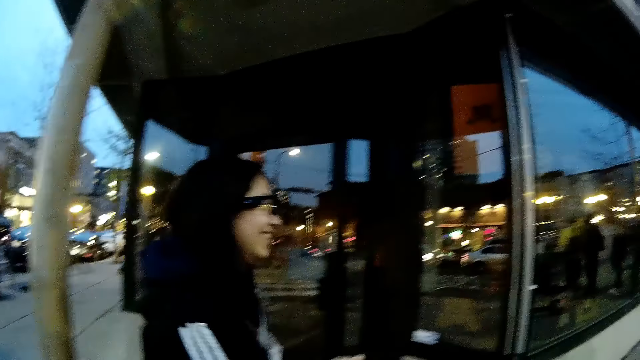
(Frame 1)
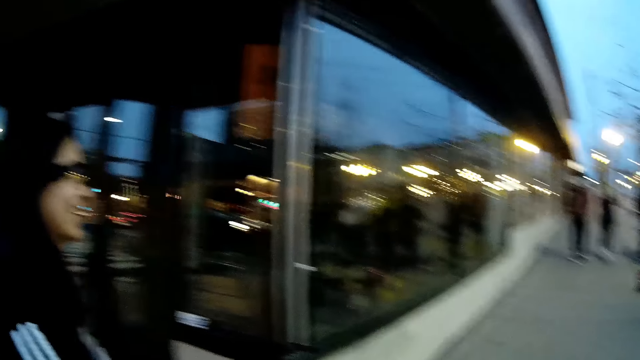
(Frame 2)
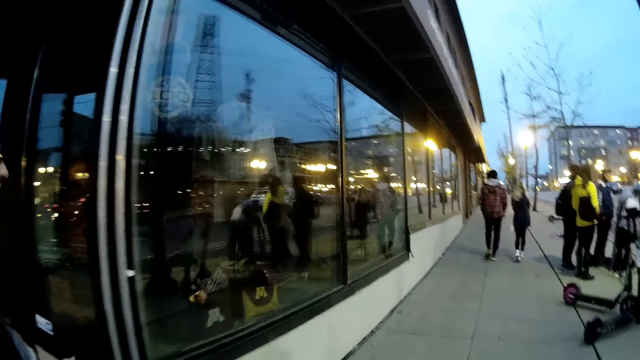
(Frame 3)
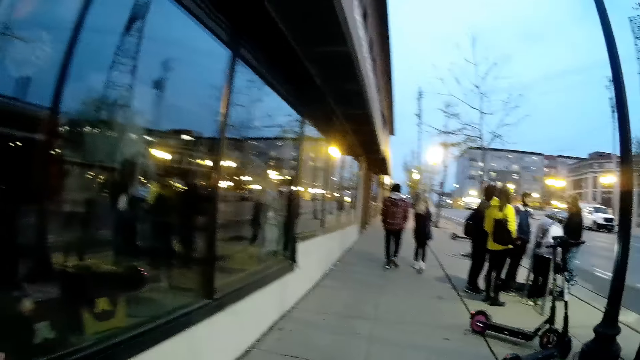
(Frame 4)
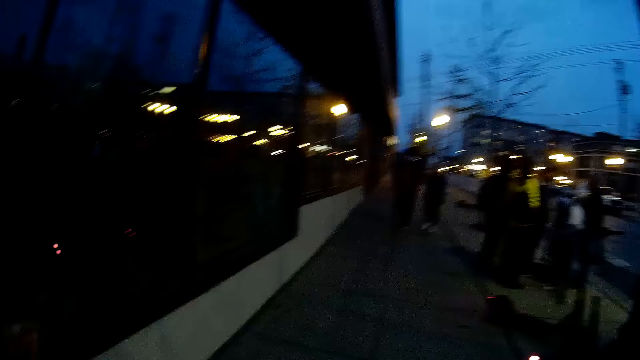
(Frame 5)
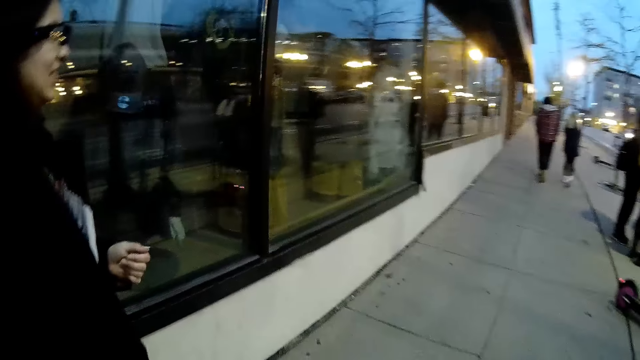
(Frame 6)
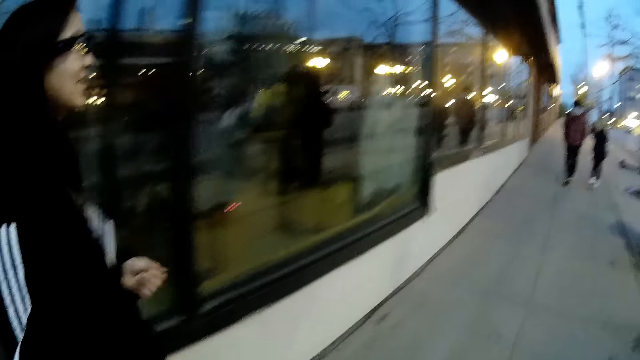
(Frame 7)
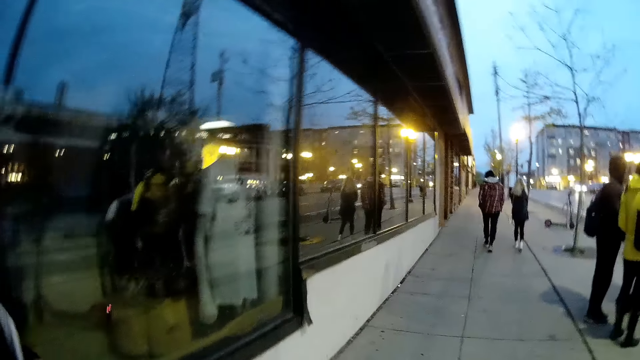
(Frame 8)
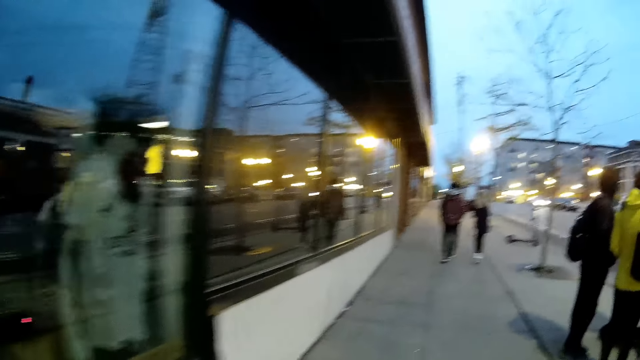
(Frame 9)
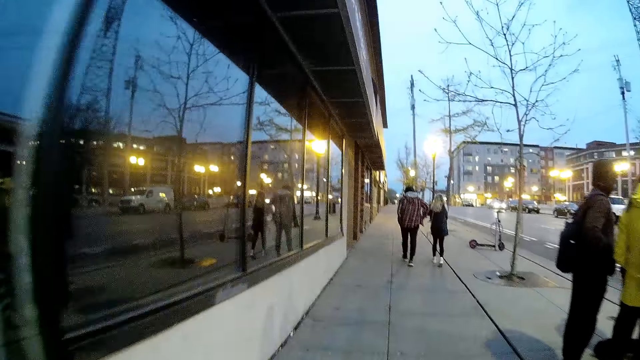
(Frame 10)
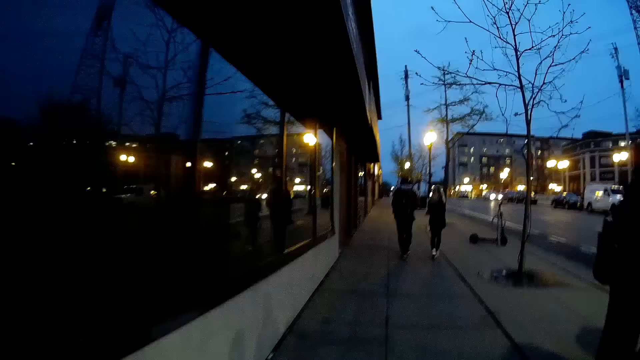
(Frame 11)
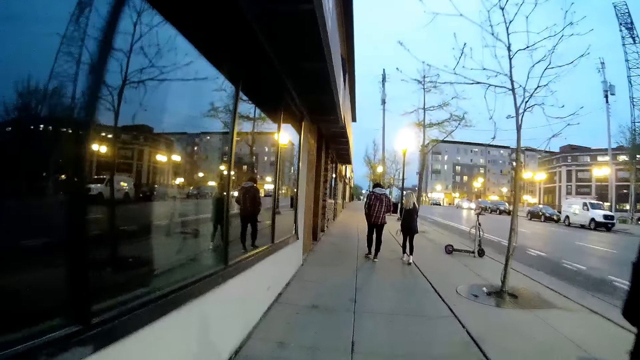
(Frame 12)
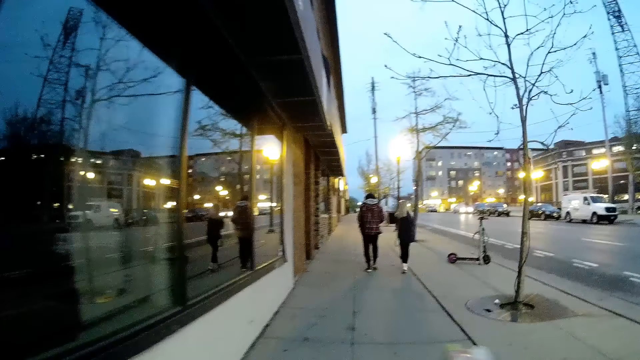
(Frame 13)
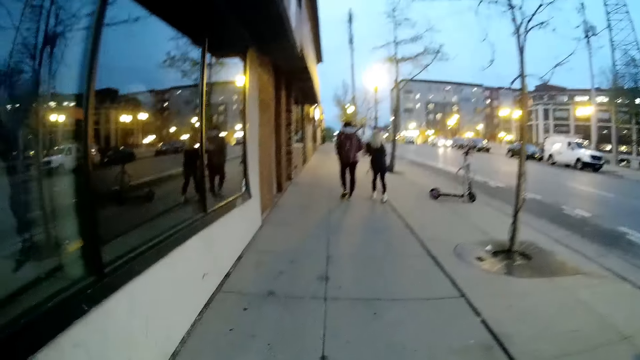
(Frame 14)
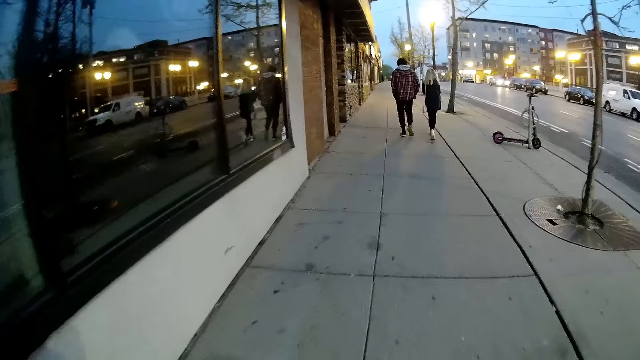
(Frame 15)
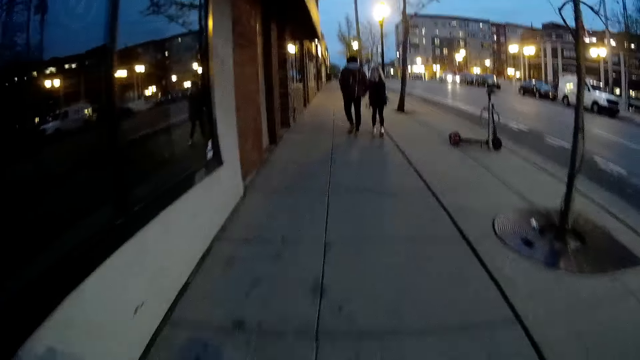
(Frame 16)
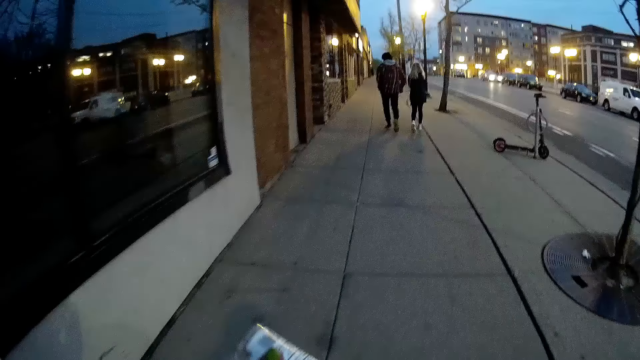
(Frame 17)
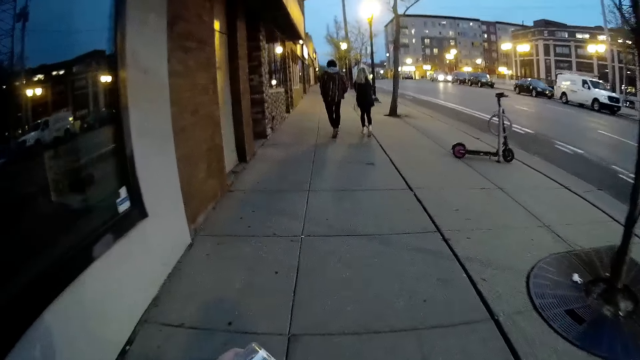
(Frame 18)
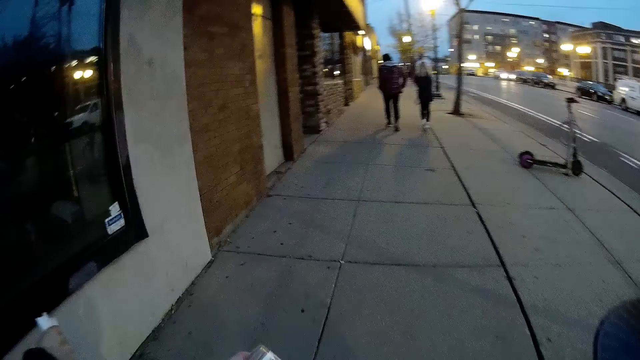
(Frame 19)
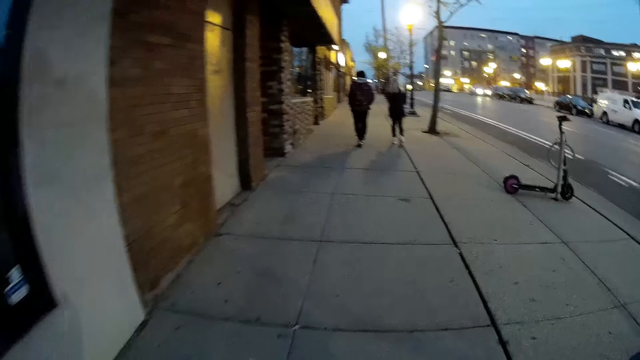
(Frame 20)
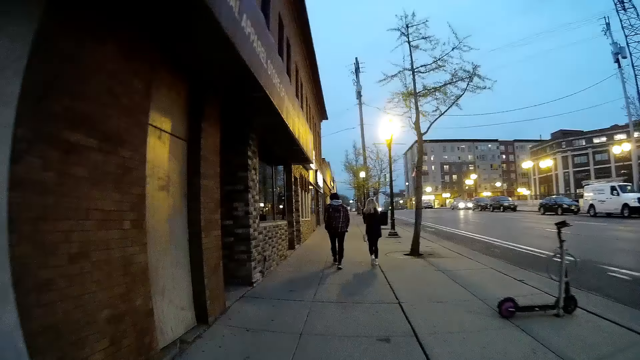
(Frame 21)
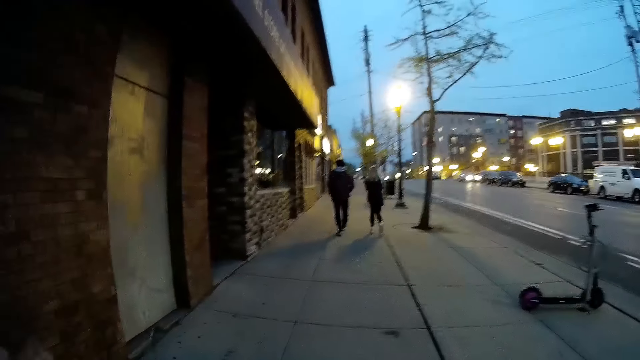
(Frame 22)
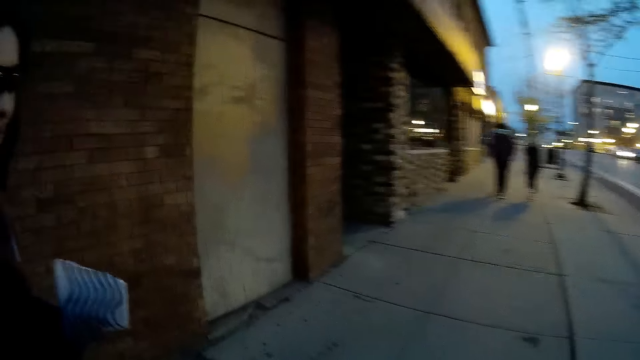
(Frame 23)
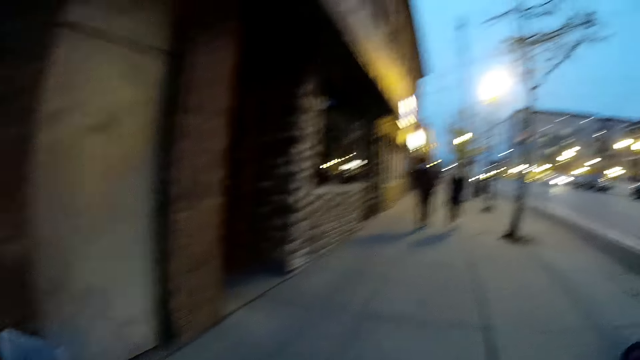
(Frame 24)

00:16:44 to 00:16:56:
The camera wearer walks.

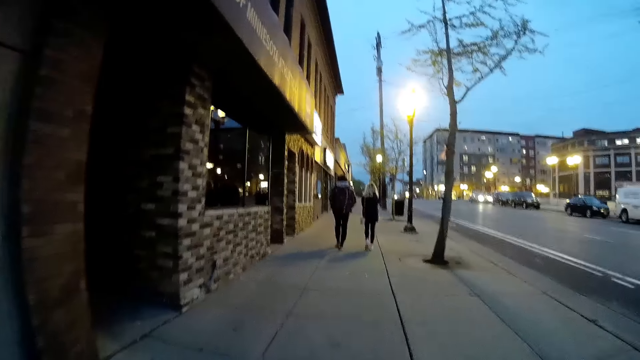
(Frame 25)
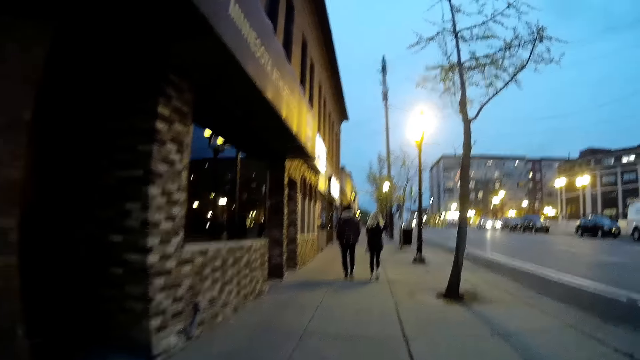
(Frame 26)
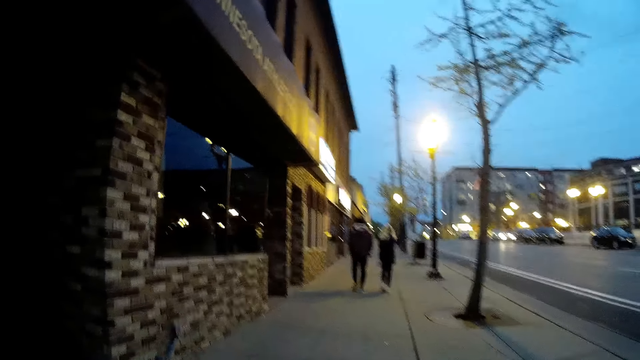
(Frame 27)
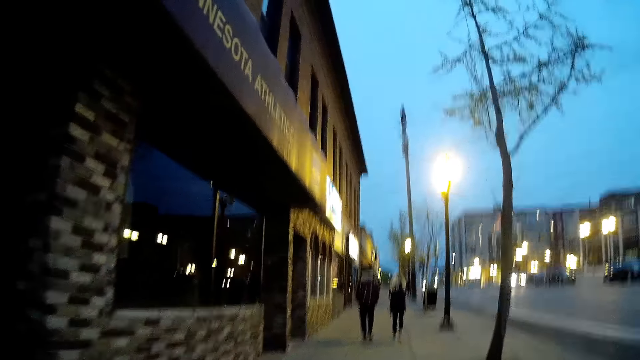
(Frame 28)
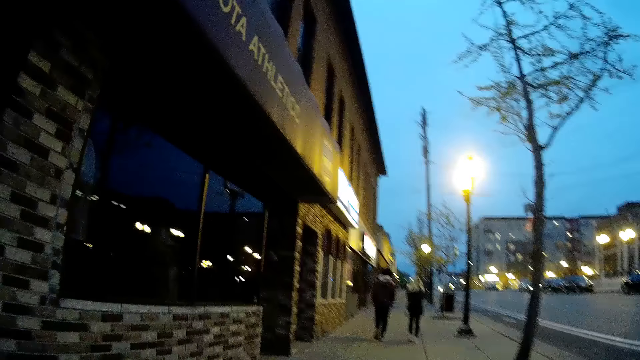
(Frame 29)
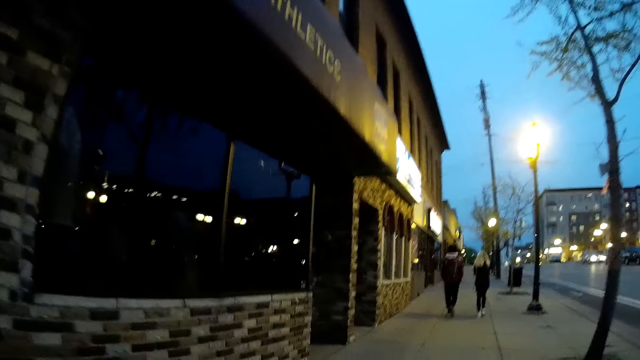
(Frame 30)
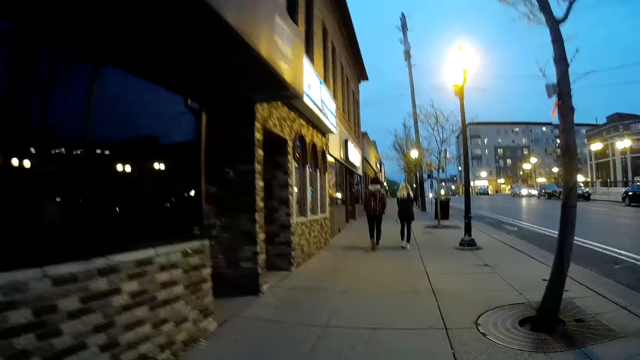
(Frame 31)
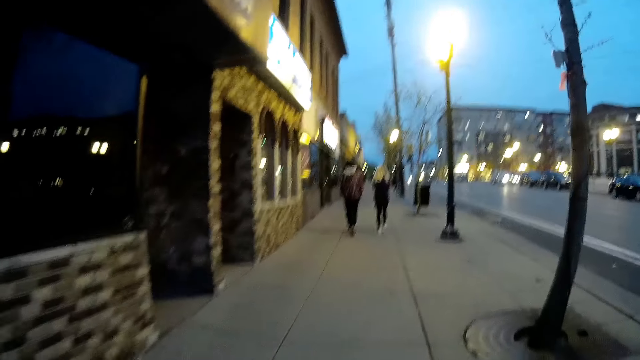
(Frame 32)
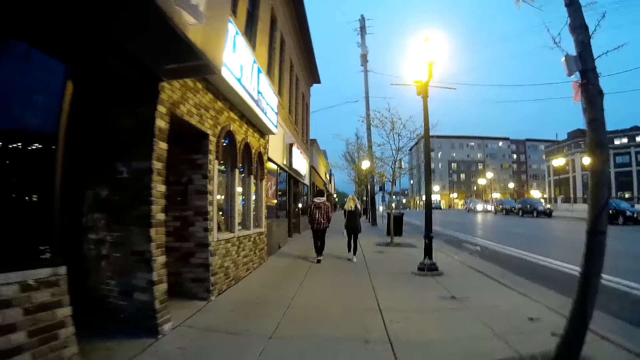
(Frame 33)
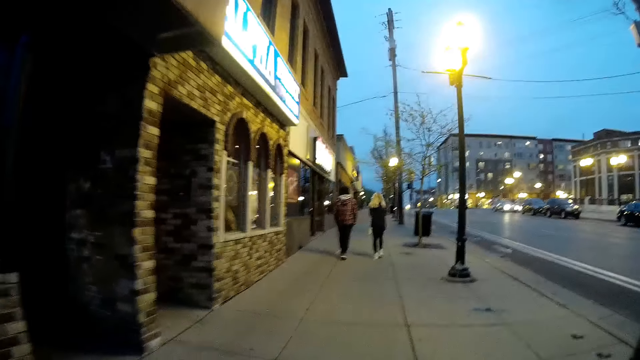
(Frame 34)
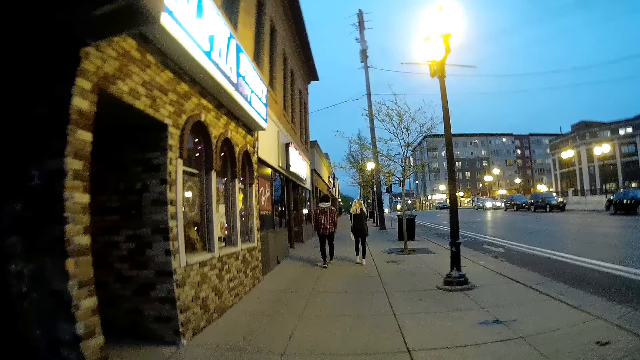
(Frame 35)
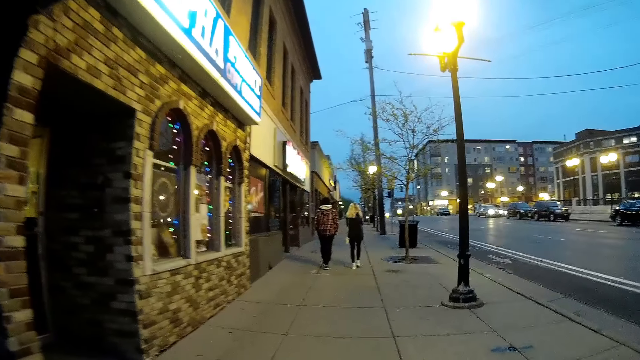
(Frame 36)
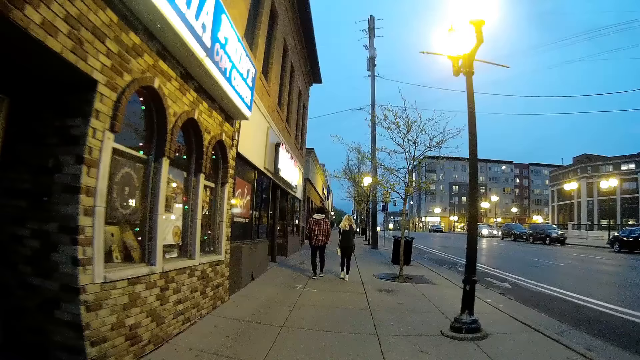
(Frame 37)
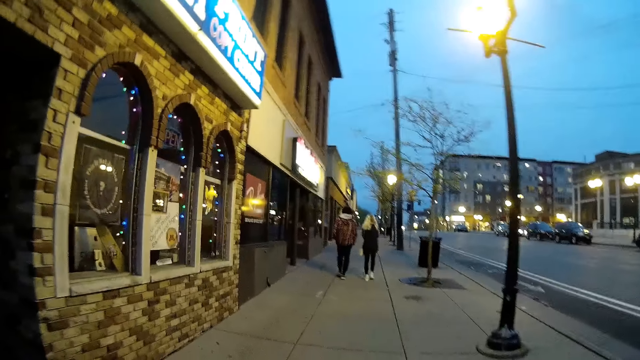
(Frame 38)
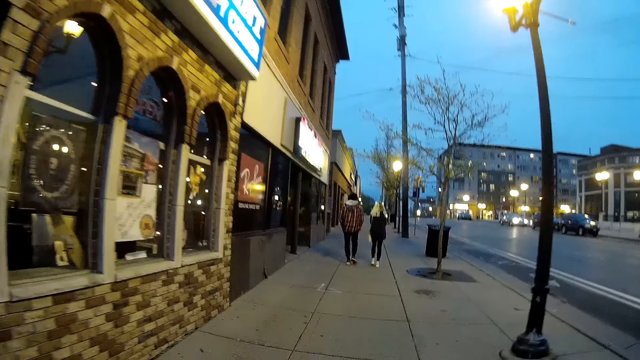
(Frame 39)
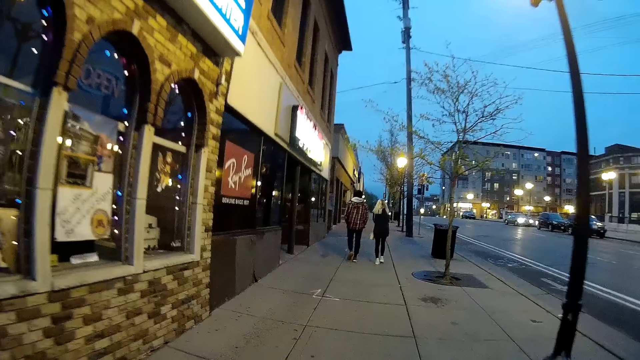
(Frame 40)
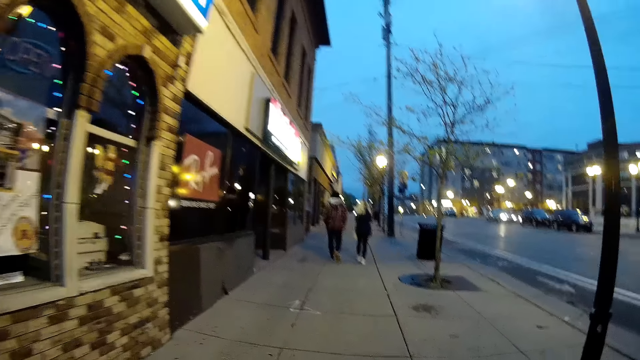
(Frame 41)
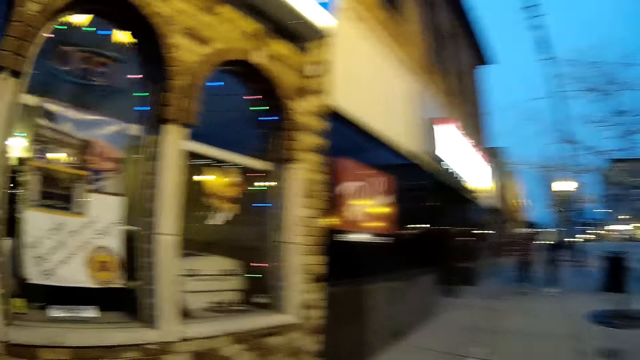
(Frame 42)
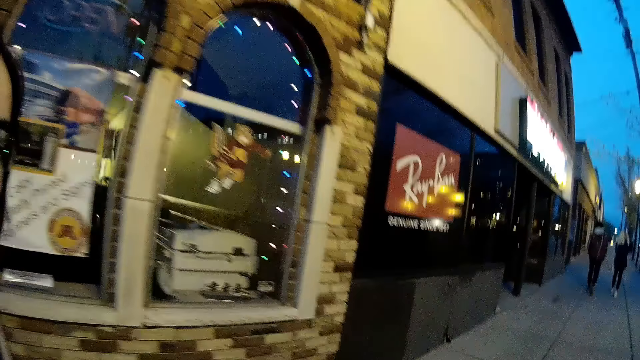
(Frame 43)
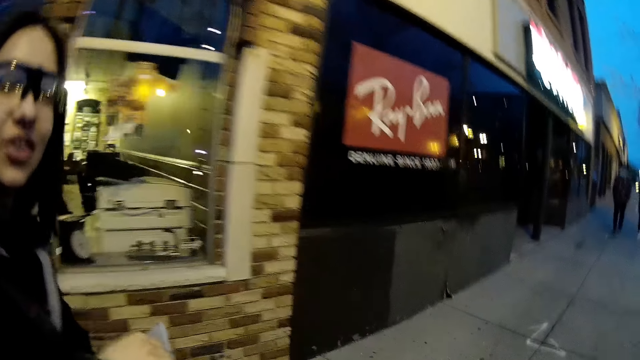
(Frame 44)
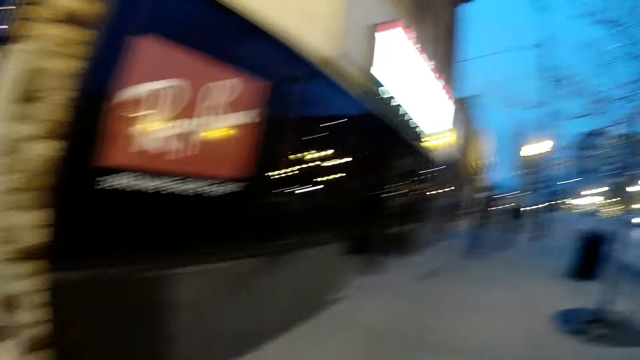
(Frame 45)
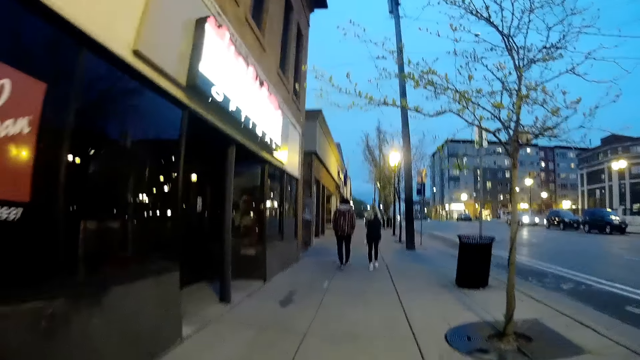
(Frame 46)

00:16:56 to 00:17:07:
The camera wearer talks to a girl.
